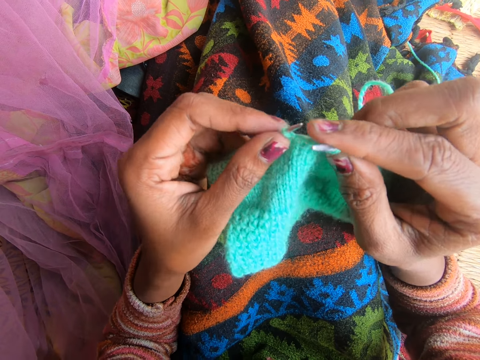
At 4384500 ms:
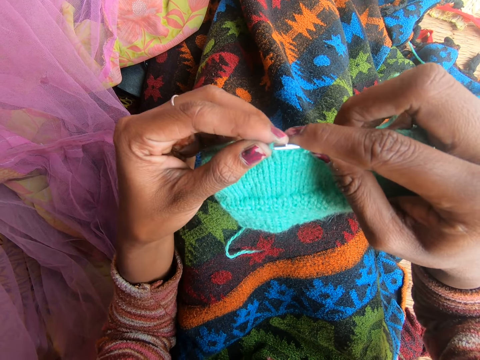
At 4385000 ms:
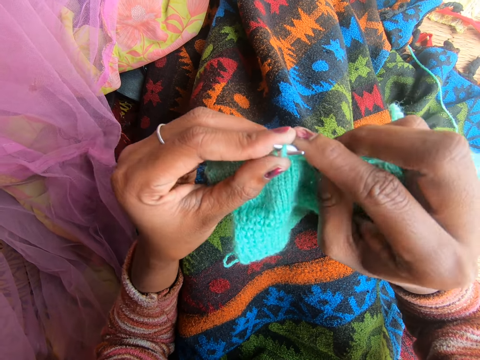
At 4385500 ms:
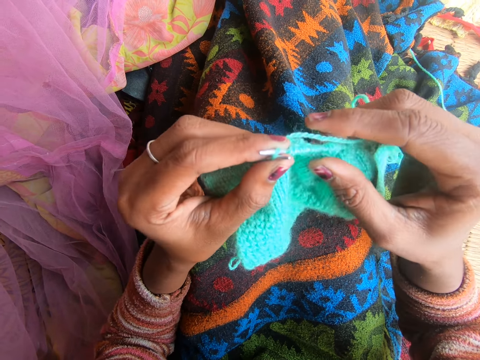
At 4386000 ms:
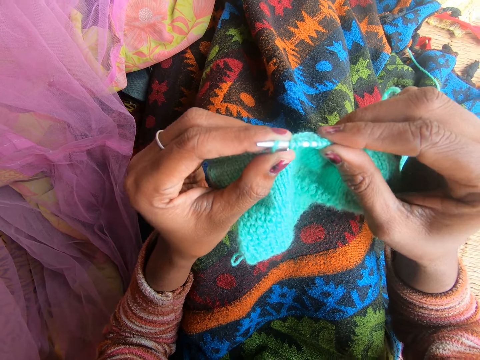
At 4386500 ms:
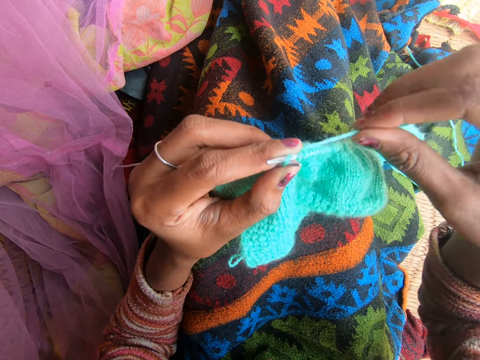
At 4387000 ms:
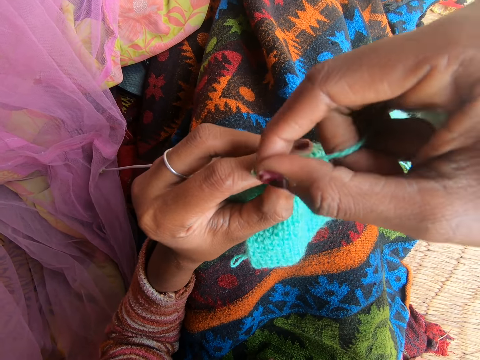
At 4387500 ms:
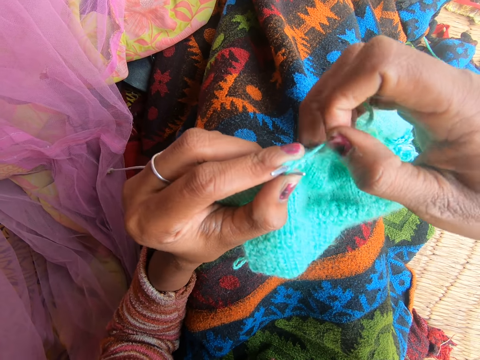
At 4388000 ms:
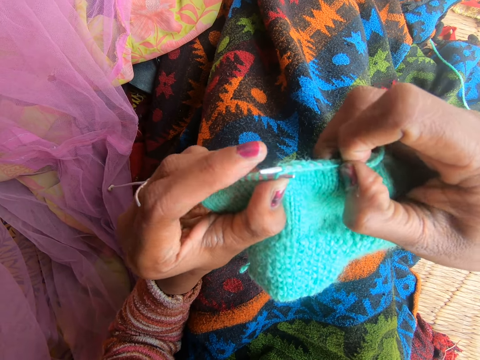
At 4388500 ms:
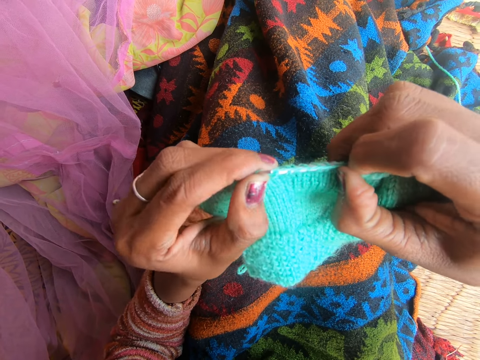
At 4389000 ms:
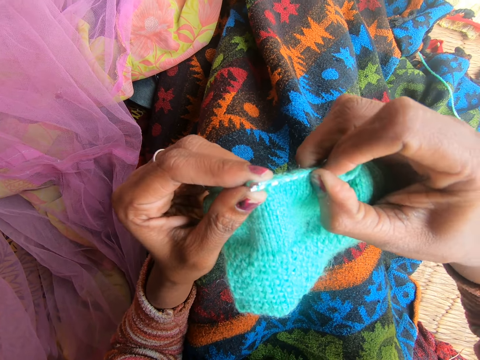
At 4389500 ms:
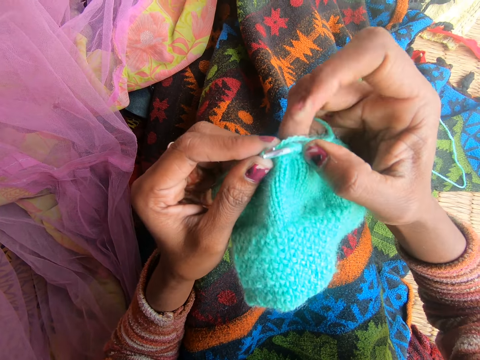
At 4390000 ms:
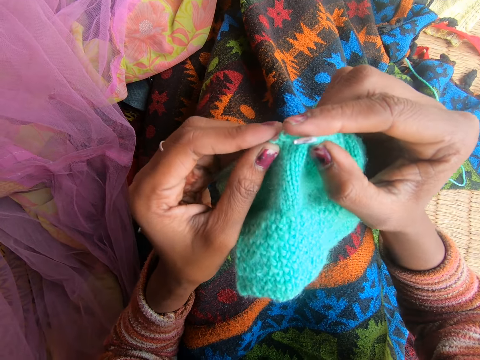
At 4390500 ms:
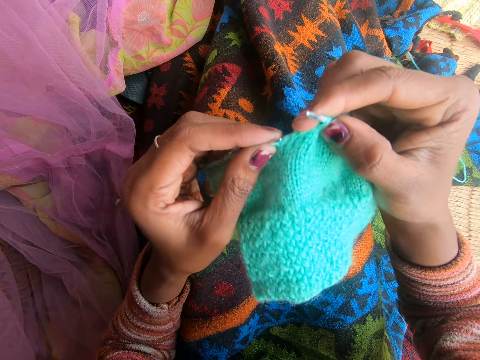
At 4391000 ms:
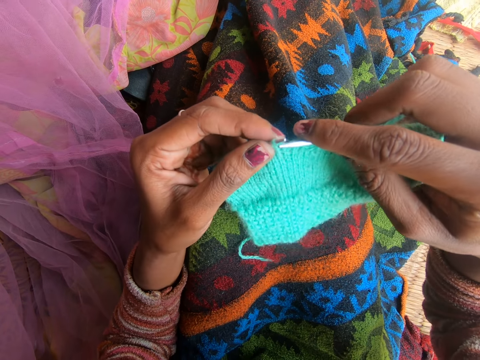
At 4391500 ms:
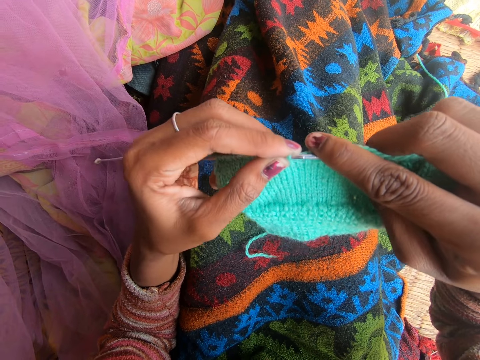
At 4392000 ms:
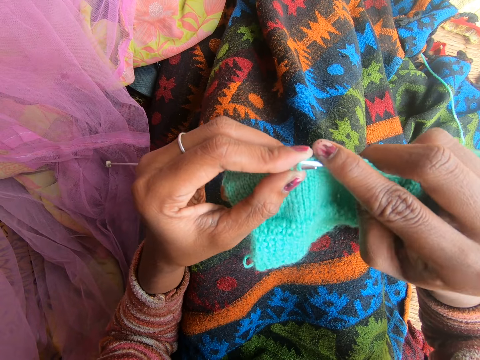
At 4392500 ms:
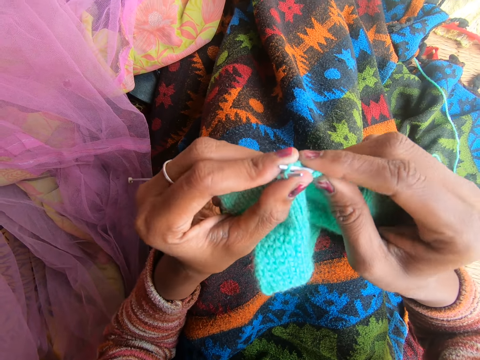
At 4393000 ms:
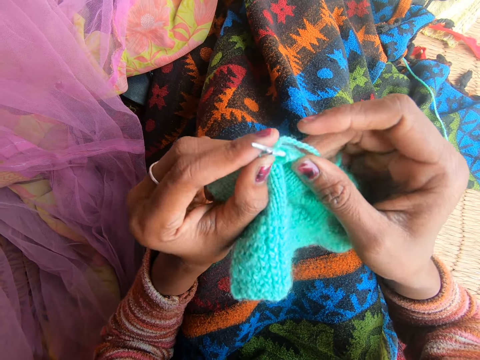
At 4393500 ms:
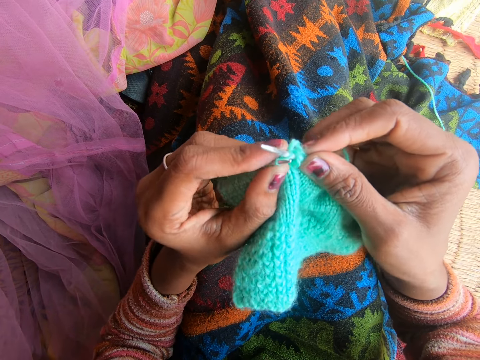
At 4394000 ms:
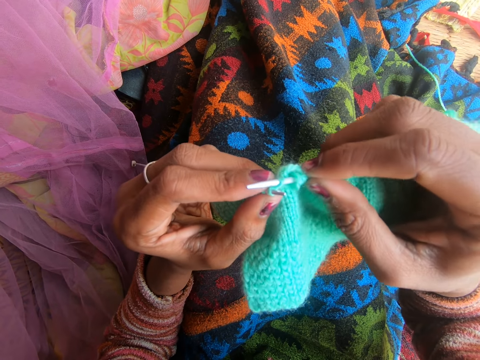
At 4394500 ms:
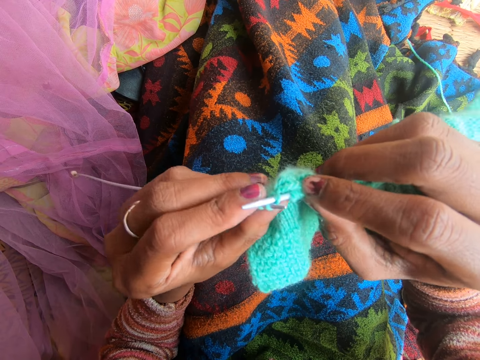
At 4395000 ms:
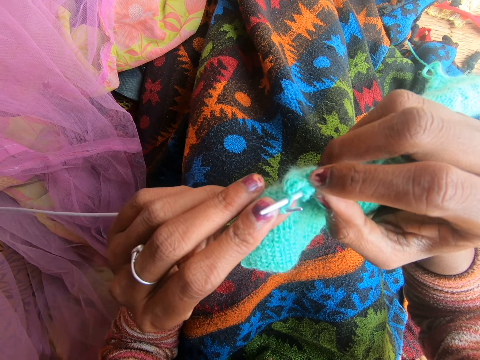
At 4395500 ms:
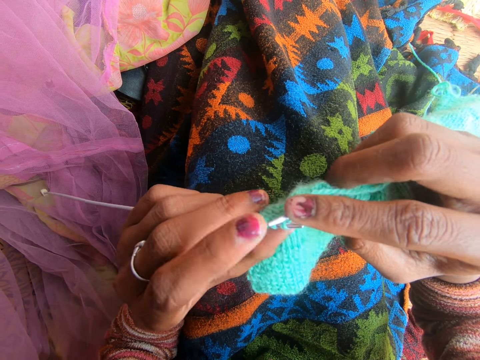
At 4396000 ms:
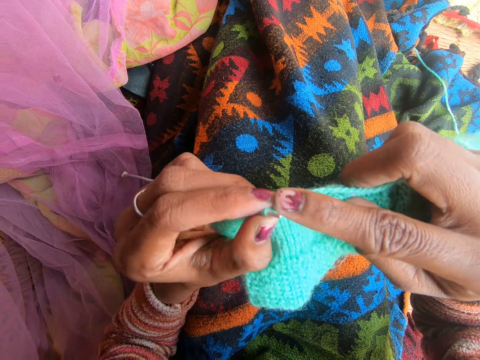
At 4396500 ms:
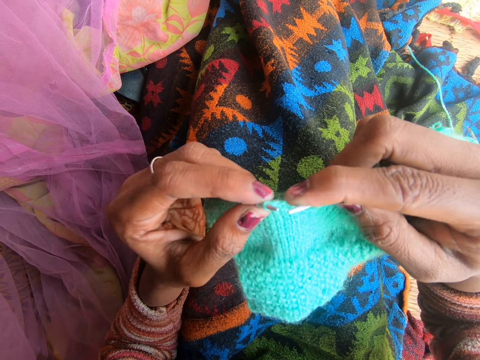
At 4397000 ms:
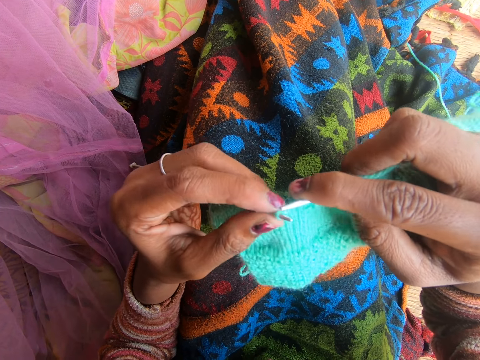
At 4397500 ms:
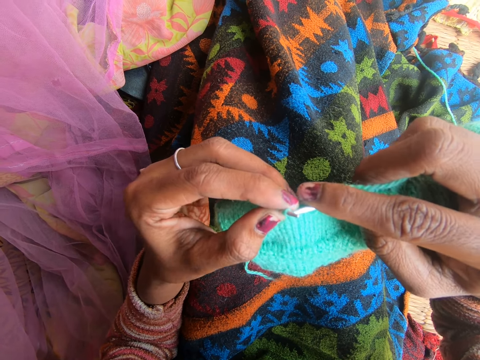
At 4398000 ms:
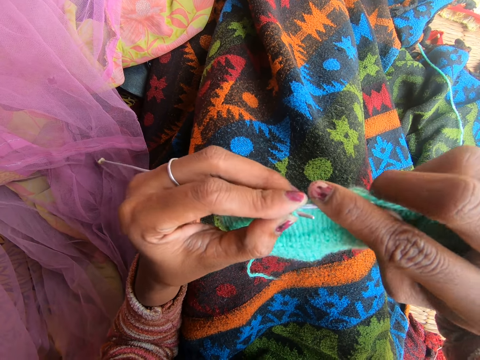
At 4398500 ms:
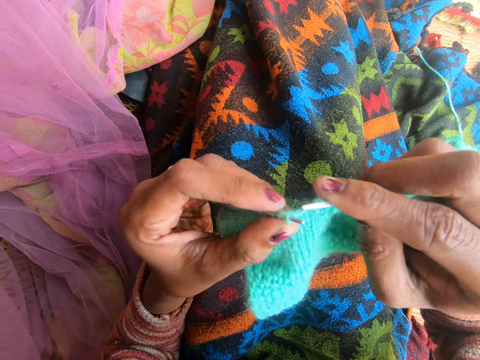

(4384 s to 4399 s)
The camera wearer adjusts the fabric. They knit the fabric with the knitting needle.

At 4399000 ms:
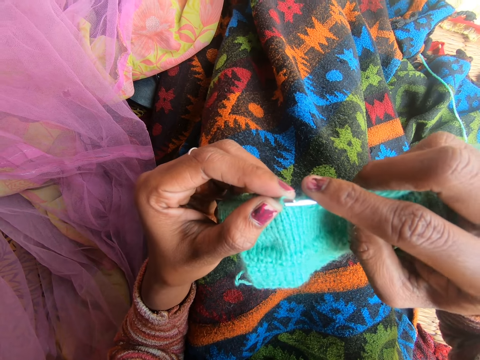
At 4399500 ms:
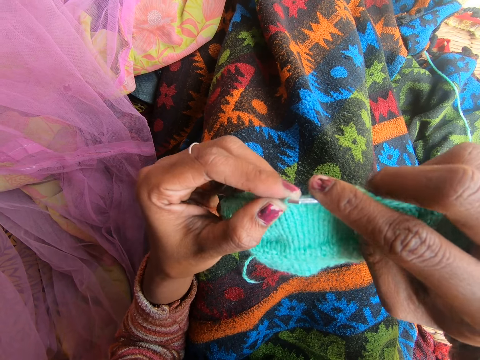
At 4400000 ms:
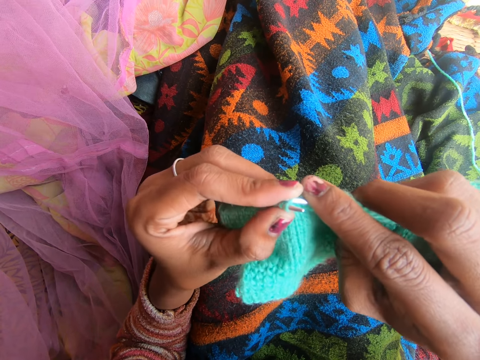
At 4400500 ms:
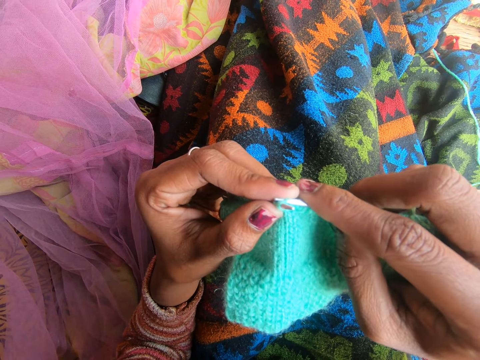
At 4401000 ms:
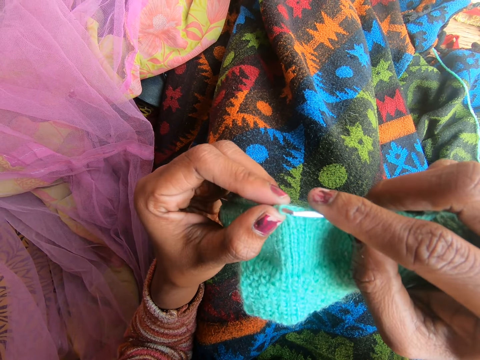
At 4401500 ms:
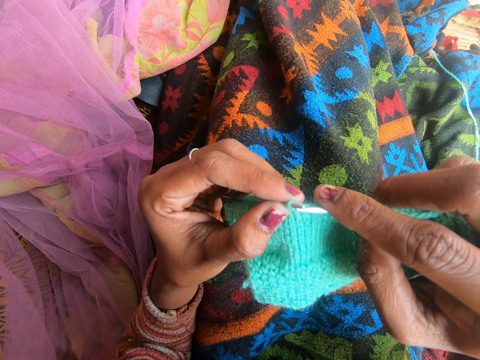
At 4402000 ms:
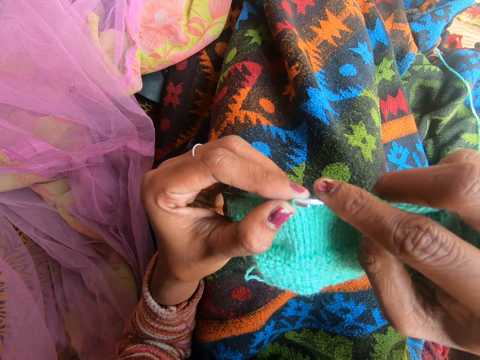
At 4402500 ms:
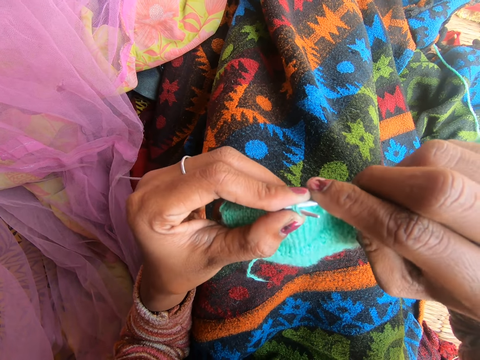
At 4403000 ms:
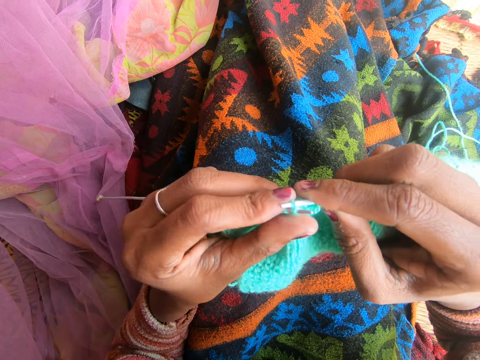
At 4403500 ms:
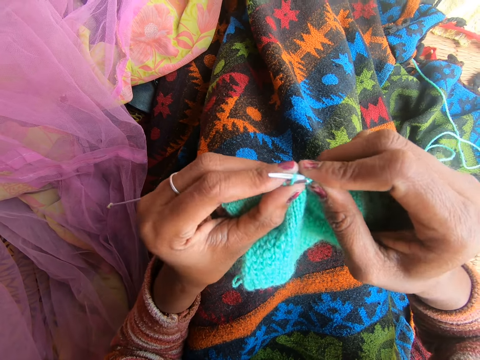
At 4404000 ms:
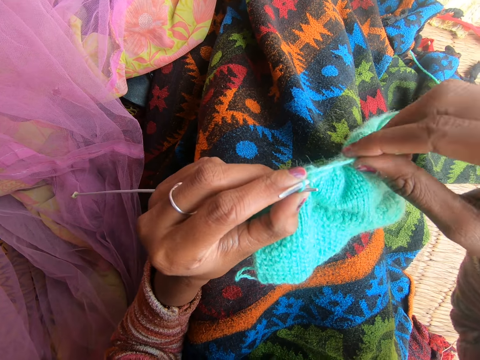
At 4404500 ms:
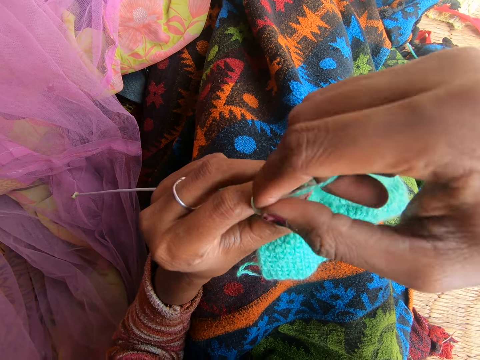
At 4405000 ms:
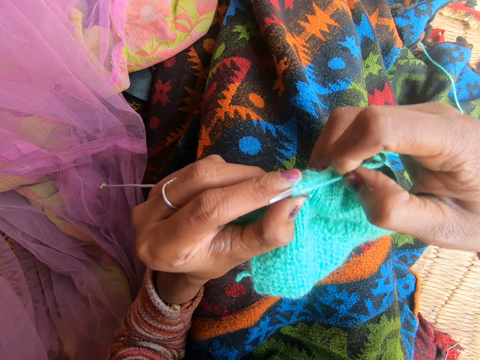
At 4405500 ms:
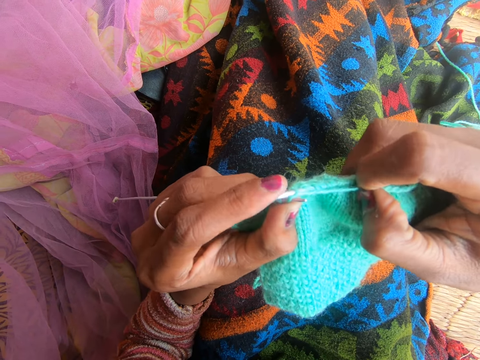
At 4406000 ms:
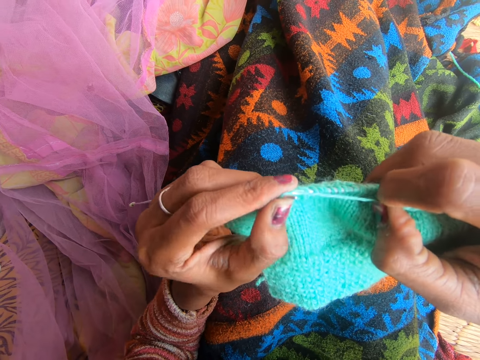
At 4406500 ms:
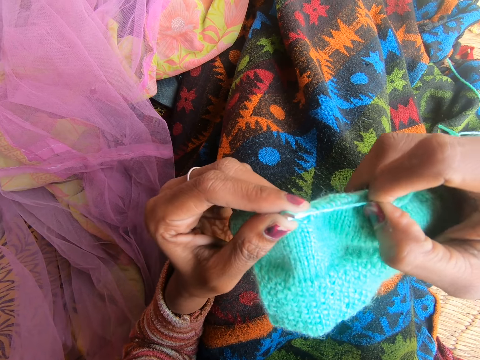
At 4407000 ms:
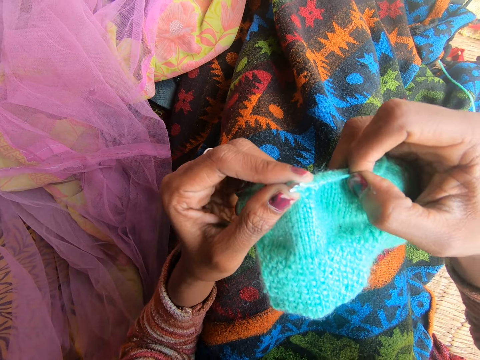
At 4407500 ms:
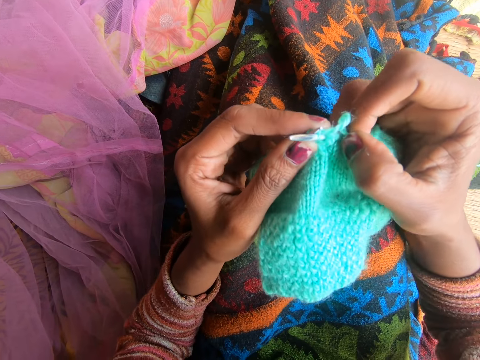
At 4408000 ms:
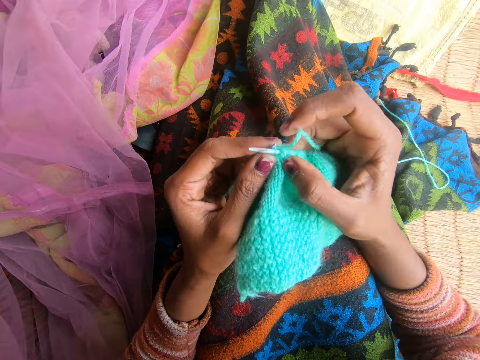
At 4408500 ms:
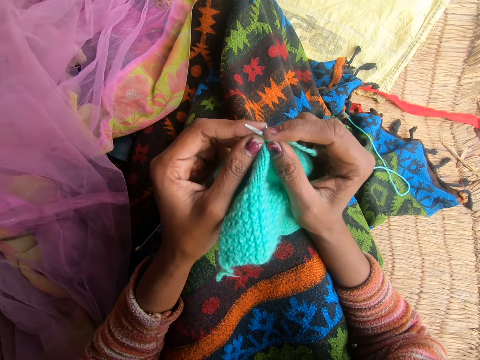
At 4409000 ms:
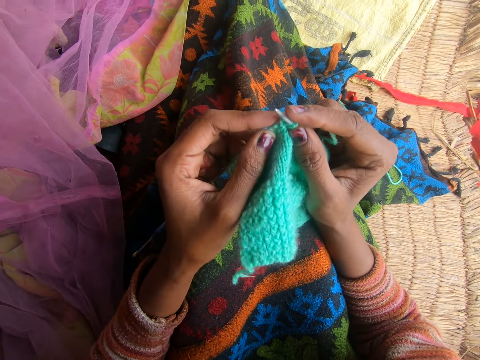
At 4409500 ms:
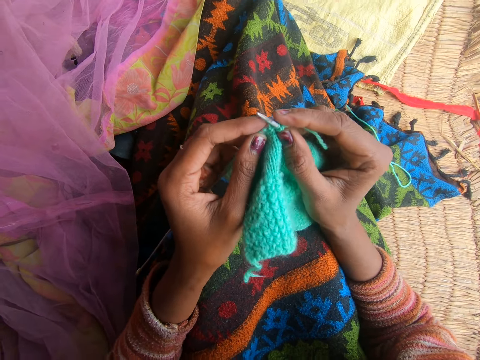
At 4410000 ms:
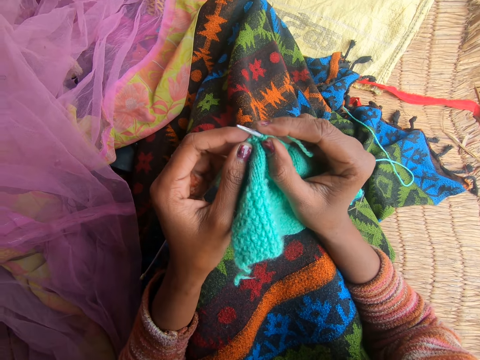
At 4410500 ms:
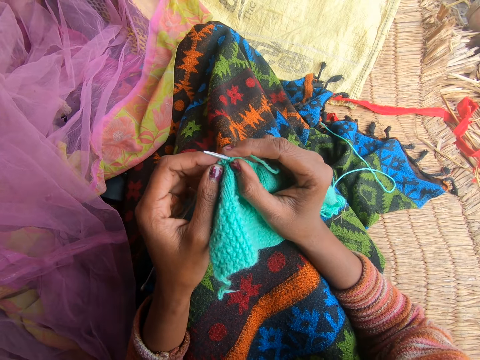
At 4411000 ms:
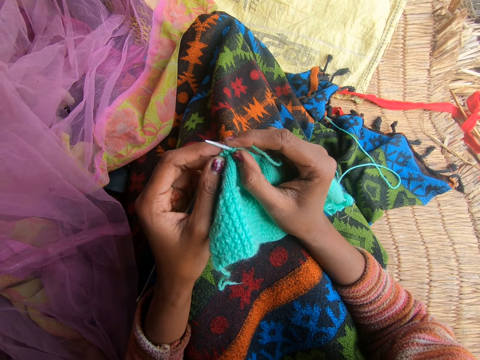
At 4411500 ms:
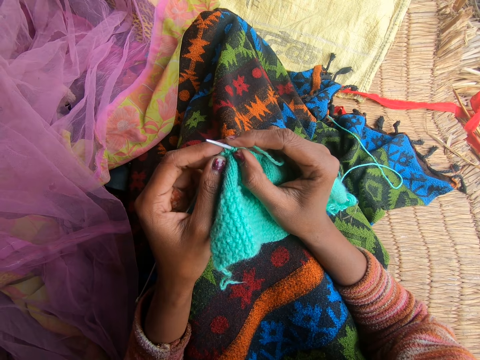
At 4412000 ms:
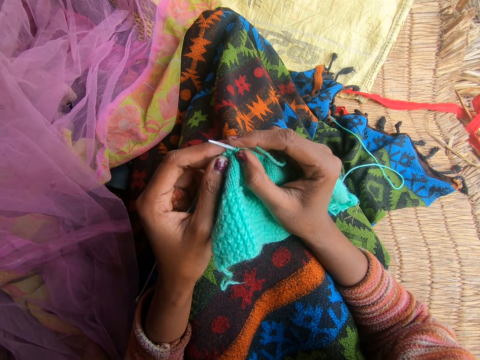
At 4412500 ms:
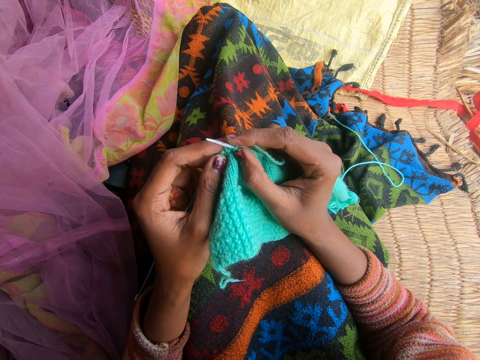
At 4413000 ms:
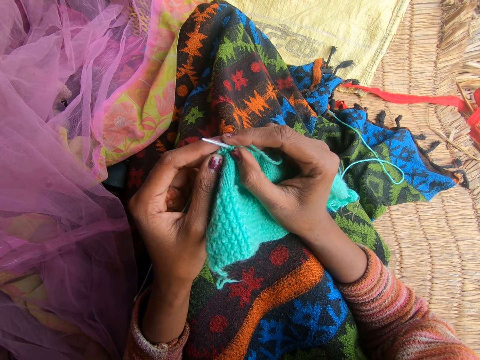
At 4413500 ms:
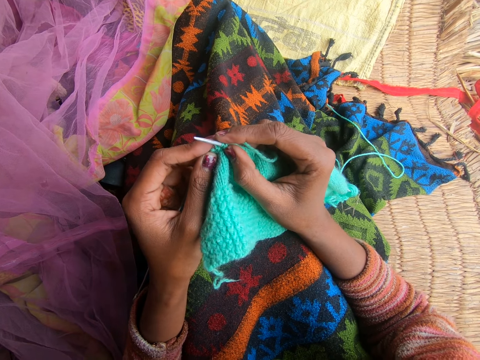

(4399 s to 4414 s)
The camera wearer holds the fabric.
